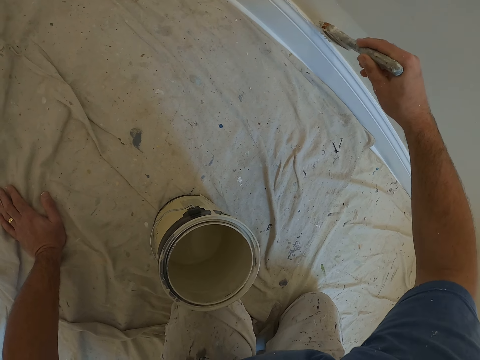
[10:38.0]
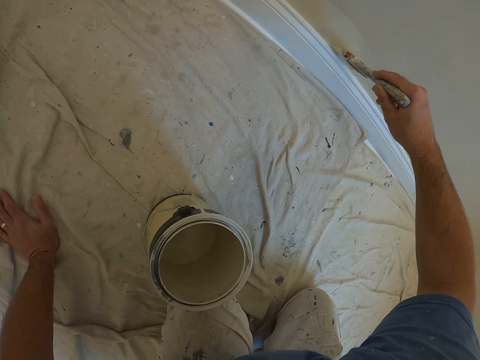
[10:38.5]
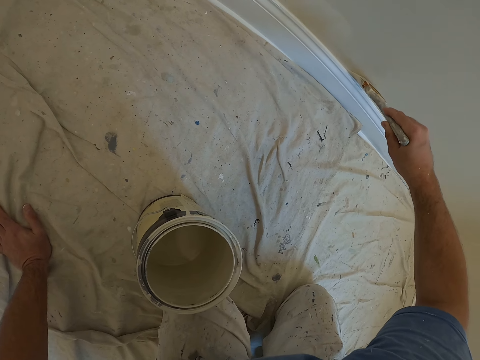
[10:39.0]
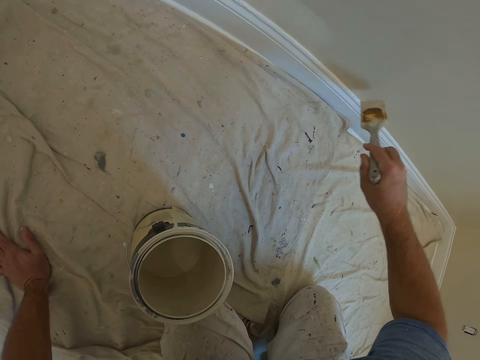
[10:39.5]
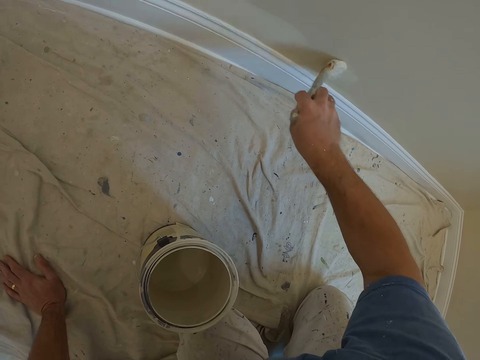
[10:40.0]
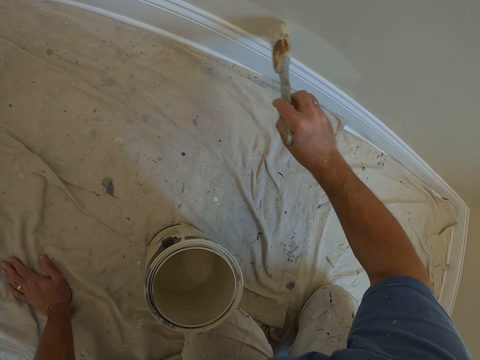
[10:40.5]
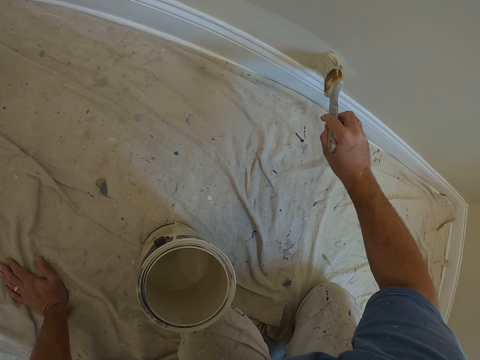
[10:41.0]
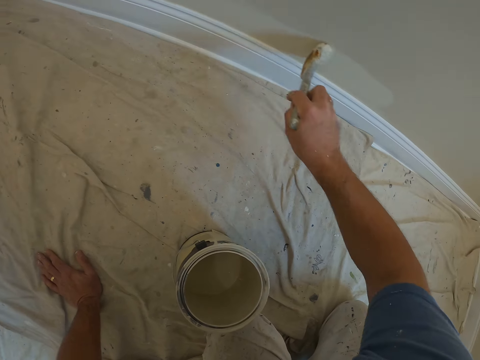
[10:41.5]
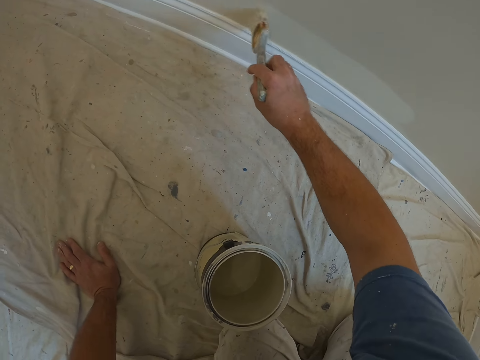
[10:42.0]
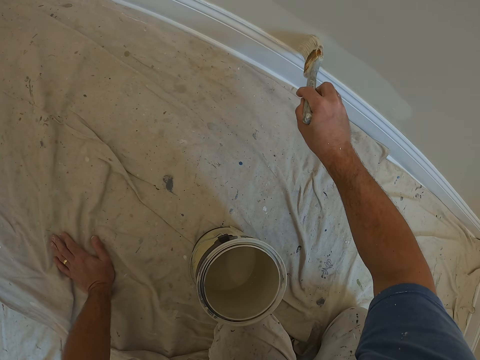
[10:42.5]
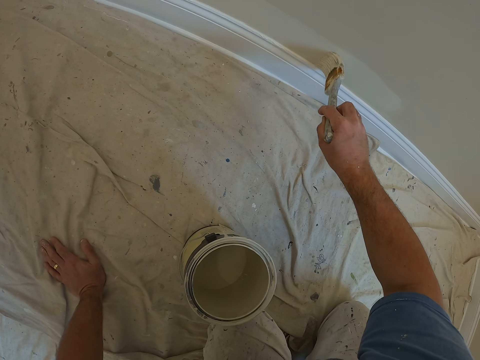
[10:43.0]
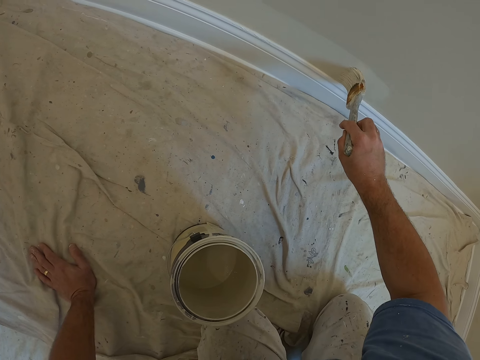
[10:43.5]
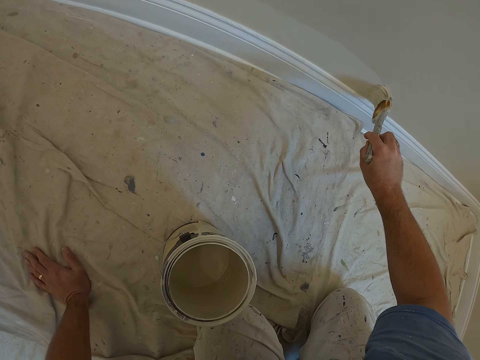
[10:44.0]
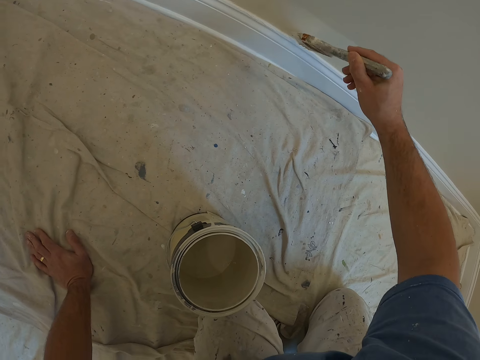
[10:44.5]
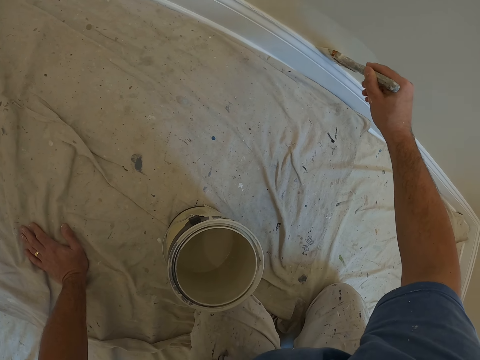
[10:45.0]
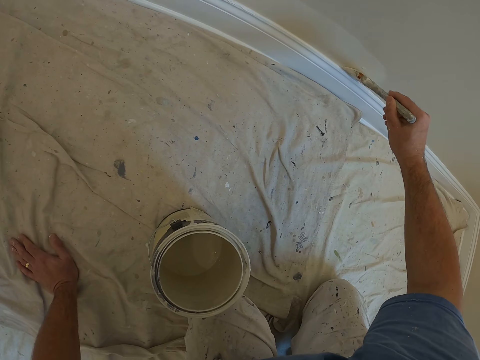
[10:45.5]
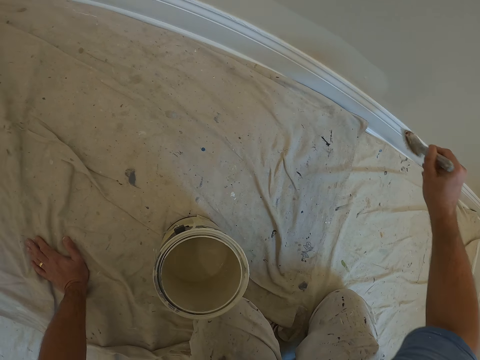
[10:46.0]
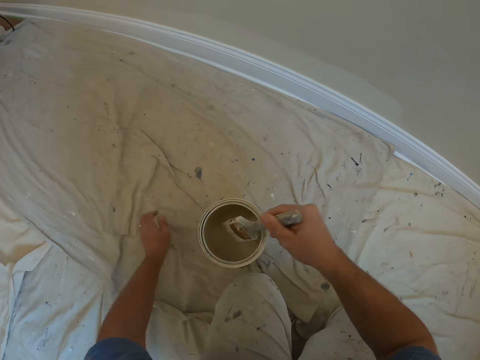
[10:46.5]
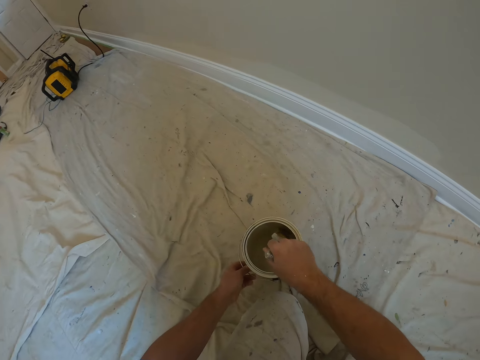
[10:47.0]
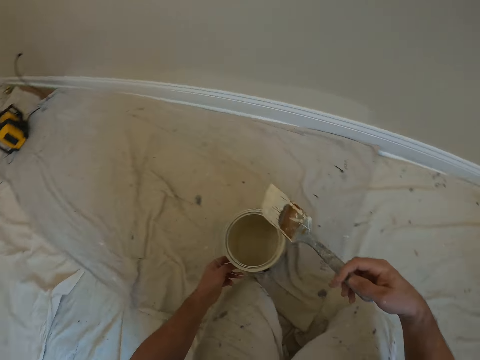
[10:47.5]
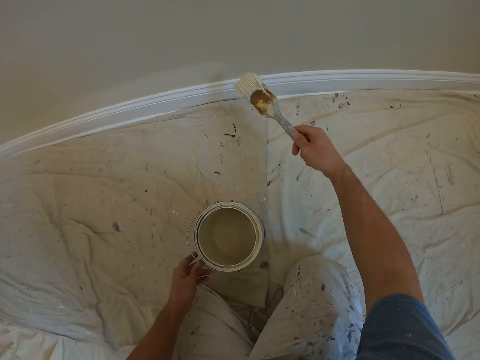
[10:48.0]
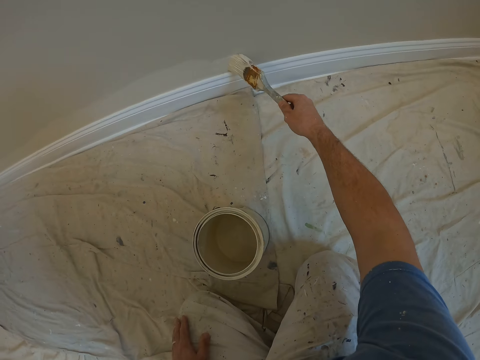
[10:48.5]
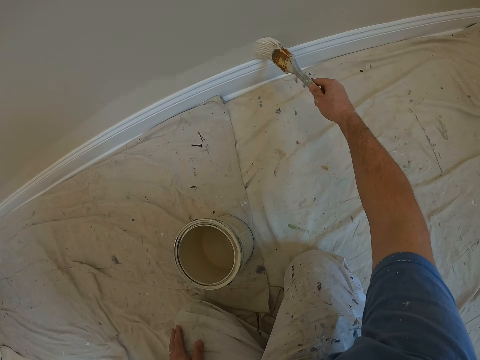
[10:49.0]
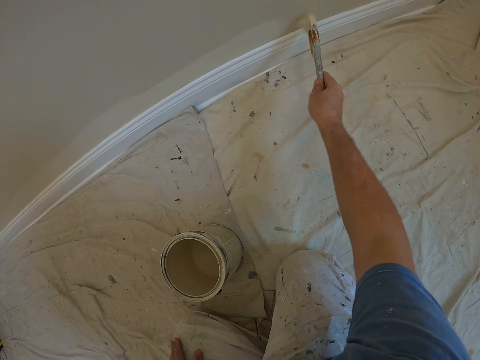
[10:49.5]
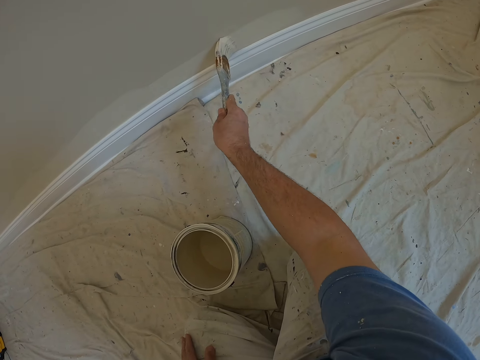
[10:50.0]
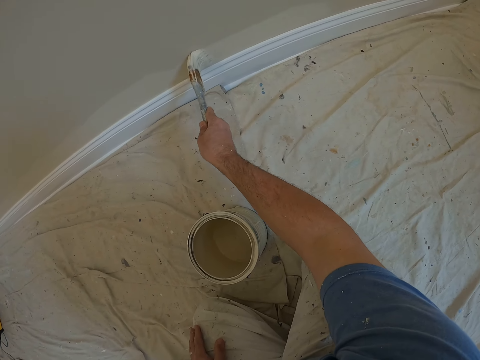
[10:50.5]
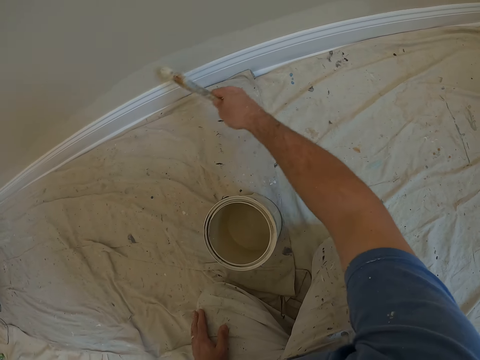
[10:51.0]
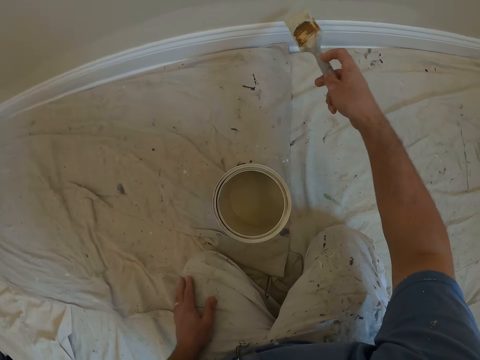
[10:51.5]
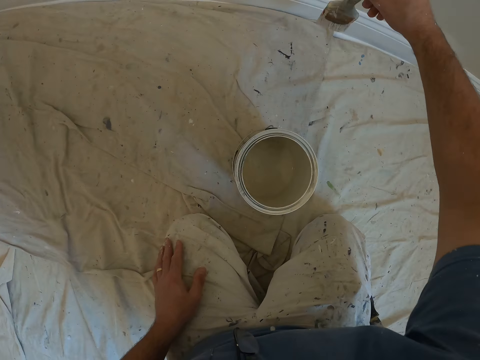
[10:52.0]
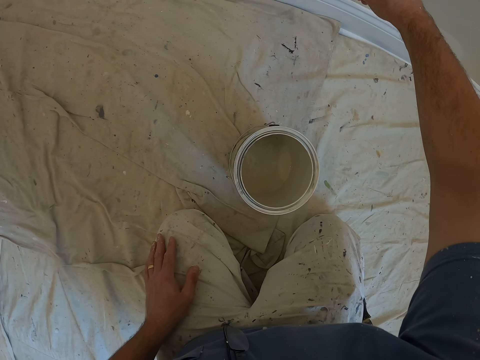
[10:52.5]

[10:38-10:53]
The camera wearer dips the brush in his right hand into the paint container on the floor. He changes the position of the paint container on the floor. He places his left hand on his left thigh. He paints the wall with the brush in his right hand.

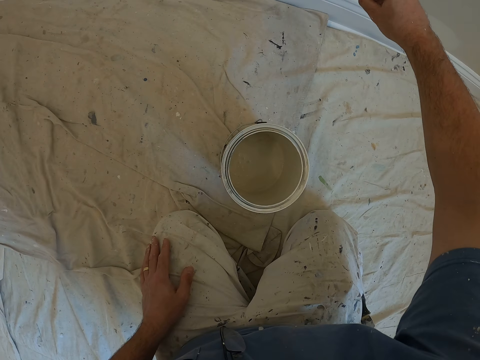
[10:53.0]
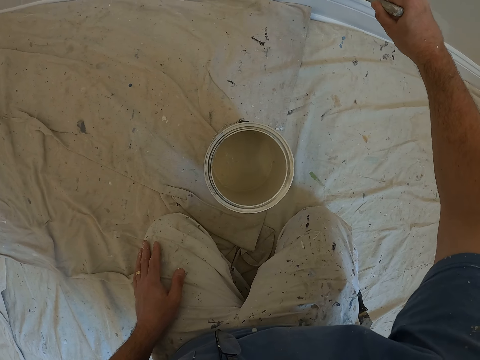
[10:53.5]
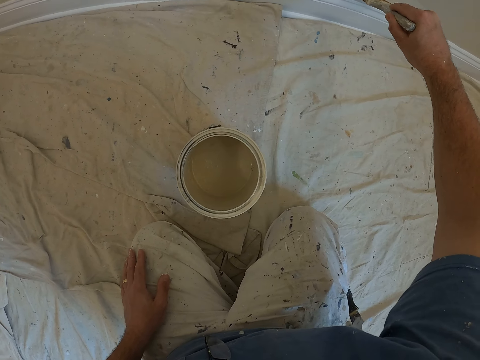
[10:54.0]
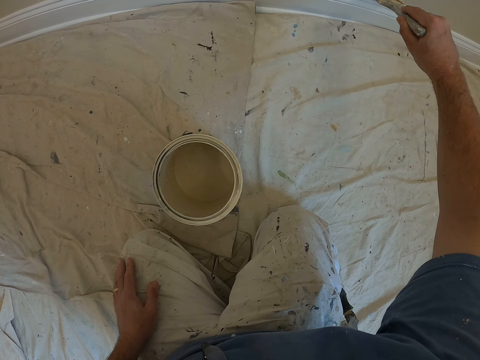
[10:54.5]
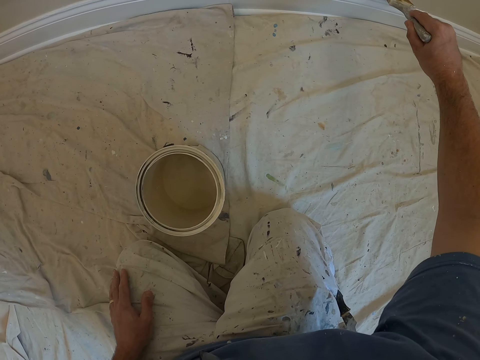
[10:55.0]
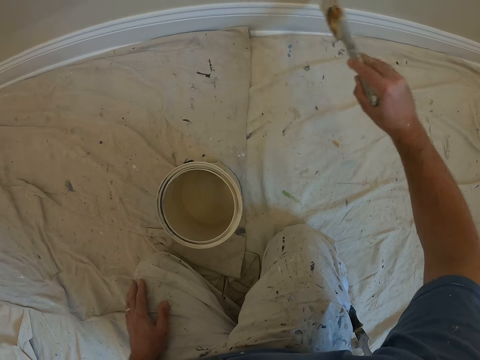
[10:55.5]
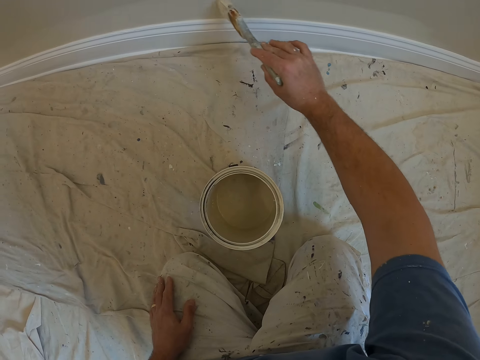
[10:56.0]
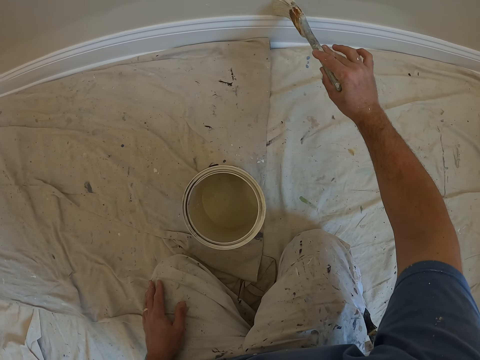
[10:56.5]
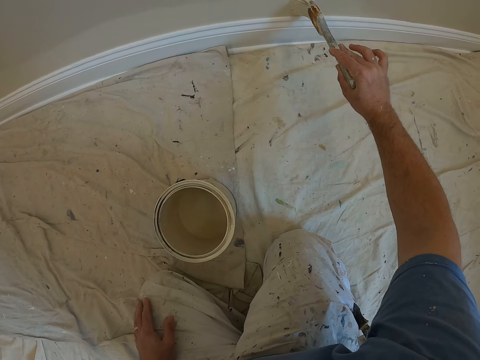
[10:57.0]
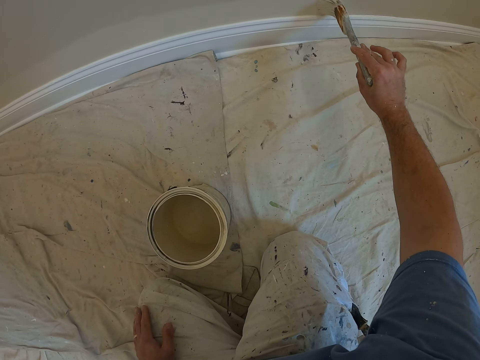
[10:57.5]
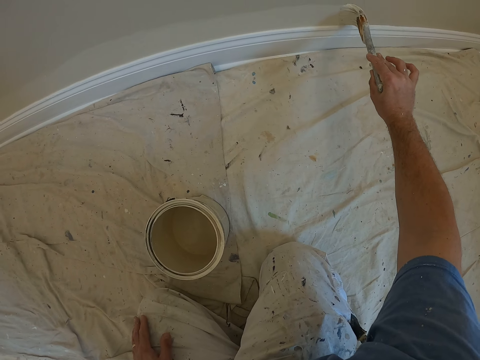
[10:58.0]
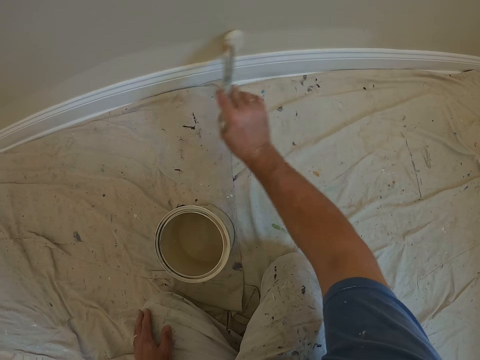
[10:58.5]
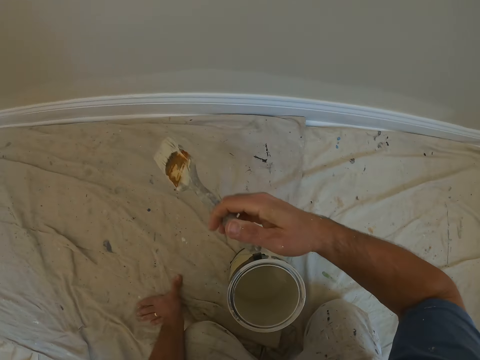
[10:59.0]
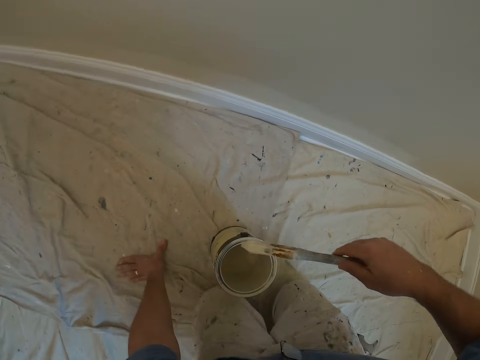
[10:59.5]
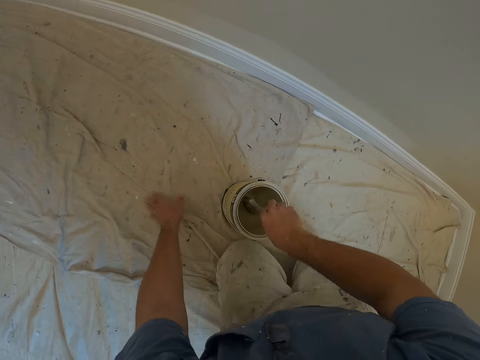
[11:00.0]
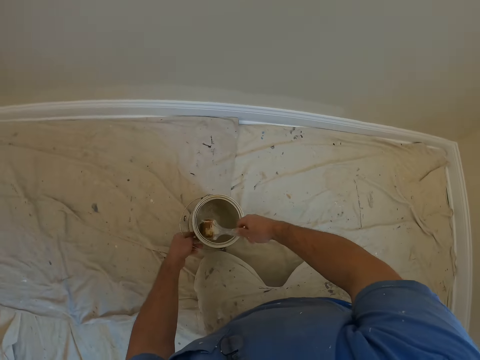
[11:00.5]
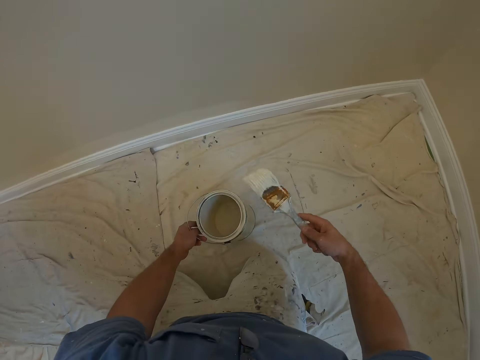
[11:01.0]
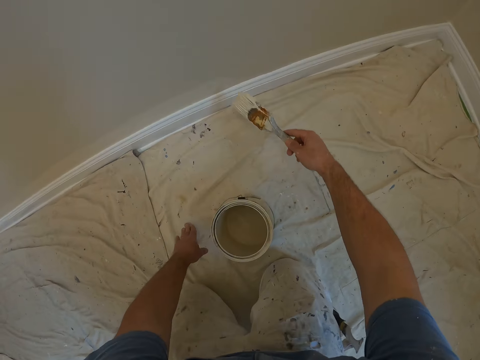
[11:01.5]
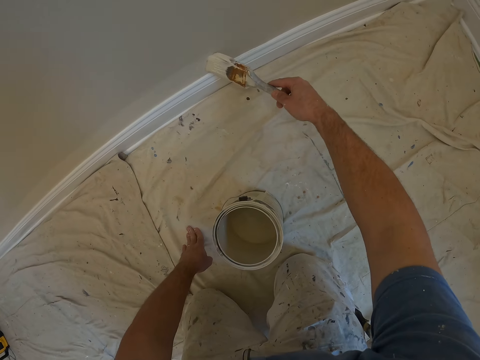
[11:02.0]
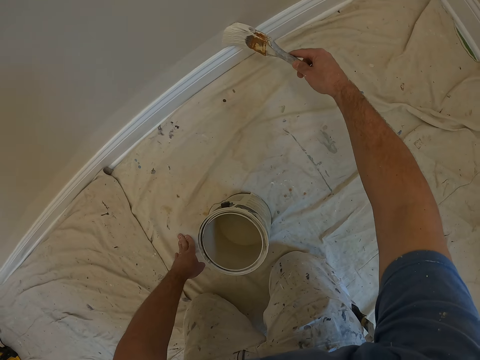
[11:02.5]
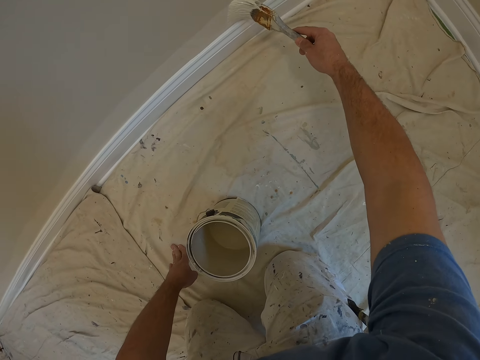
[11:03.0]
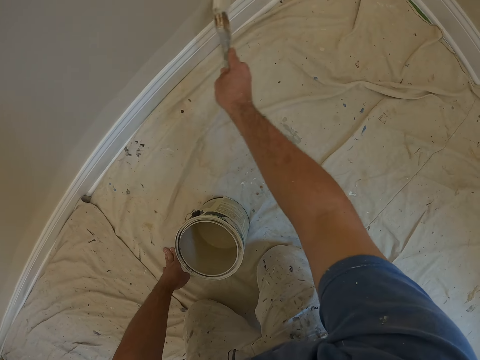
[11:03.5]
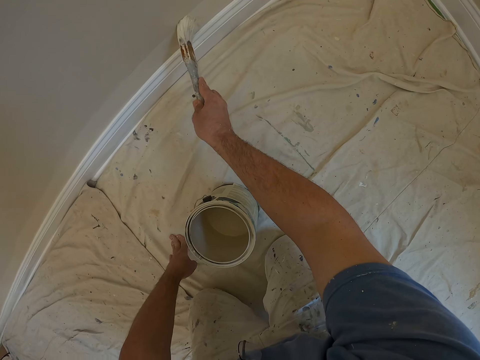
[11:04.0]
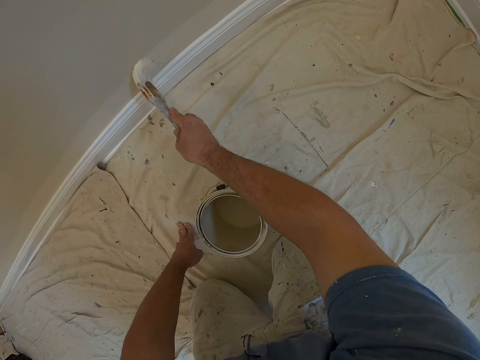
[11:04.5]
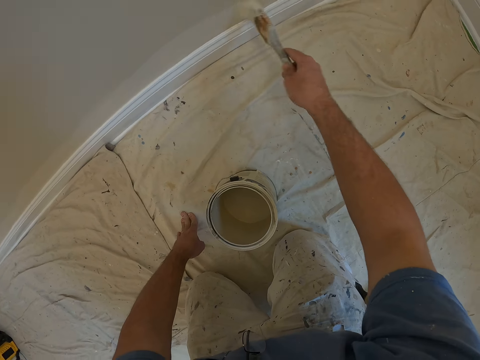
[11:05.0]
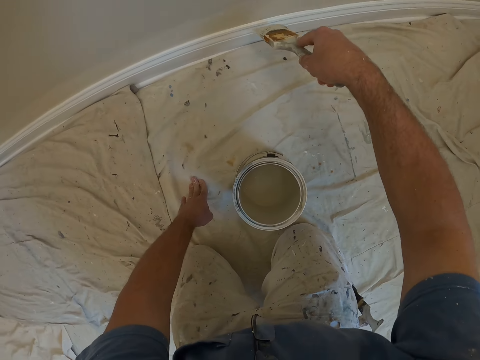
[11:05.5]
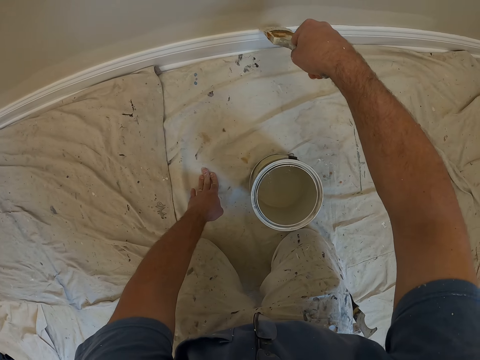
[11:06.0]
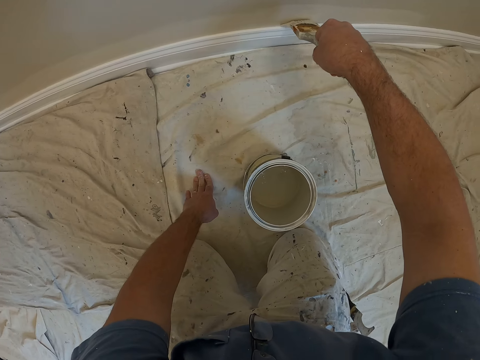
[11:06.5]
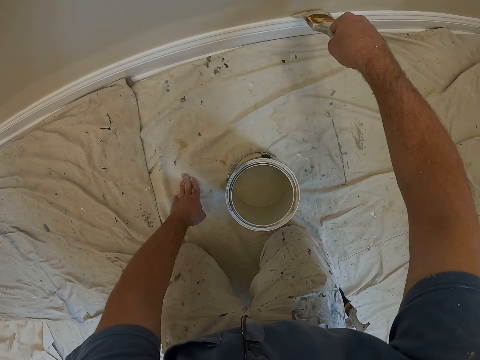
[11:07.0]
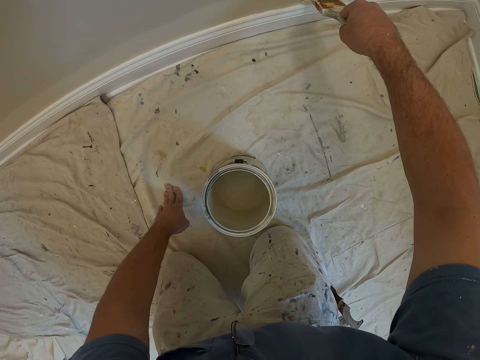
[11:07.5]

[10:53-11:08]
The camera wearer places his left hand on the floor. He dips the brush in his right hand into the paint container on the floor. He changes the position of the paint container on the floor. He places his left hand on the floor and paints the wall with the brush in his right hand.
